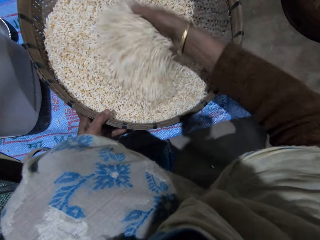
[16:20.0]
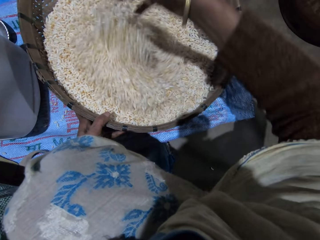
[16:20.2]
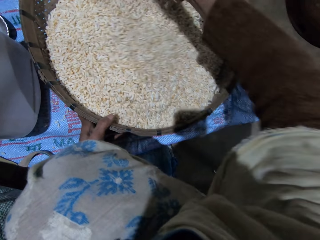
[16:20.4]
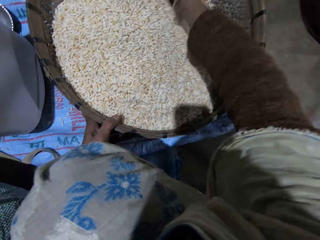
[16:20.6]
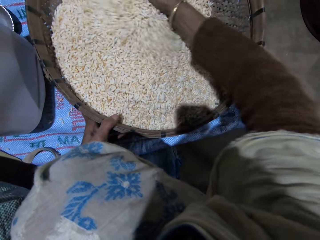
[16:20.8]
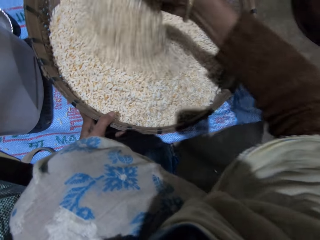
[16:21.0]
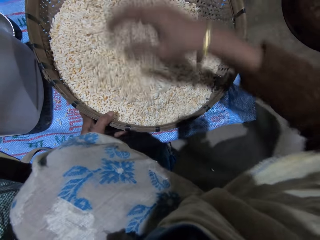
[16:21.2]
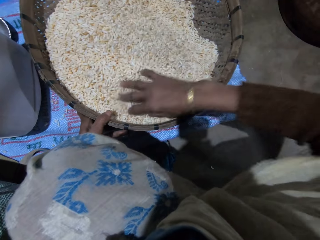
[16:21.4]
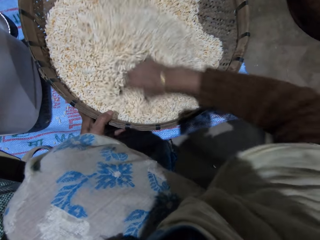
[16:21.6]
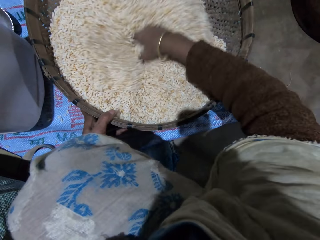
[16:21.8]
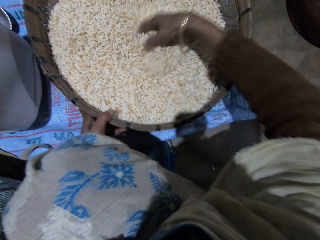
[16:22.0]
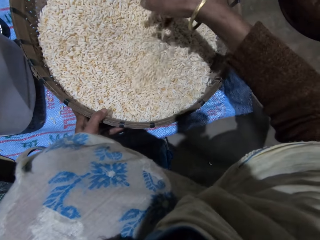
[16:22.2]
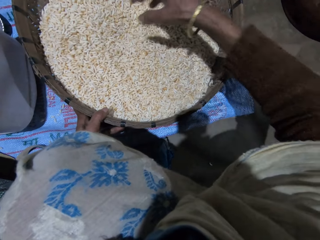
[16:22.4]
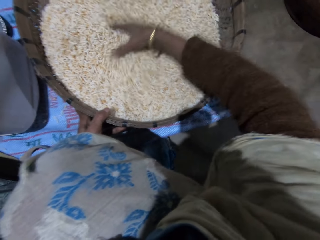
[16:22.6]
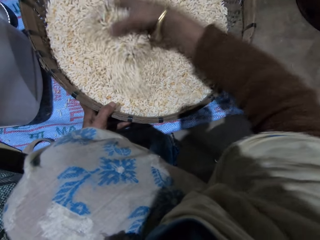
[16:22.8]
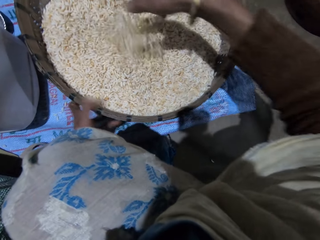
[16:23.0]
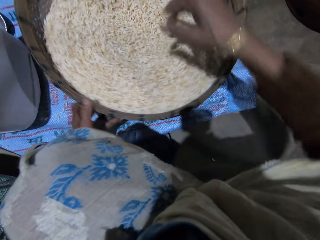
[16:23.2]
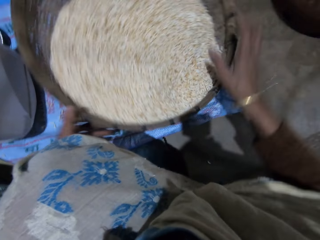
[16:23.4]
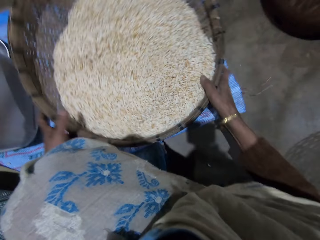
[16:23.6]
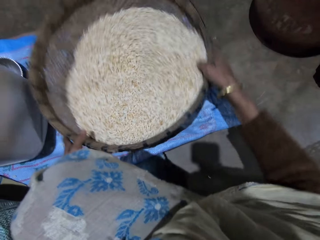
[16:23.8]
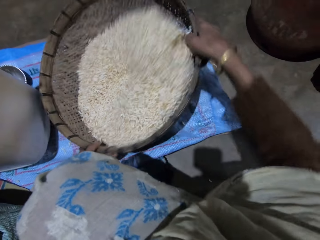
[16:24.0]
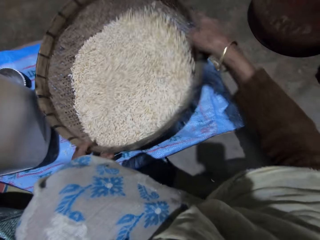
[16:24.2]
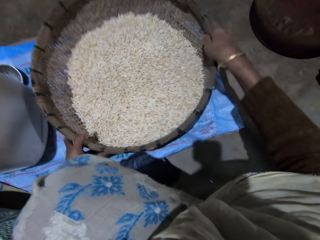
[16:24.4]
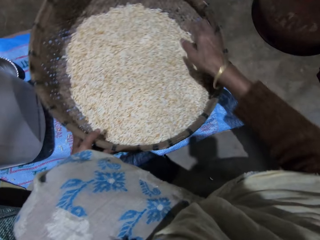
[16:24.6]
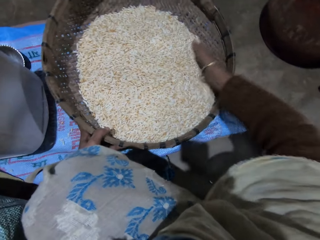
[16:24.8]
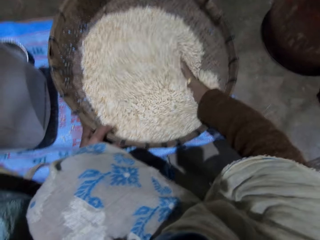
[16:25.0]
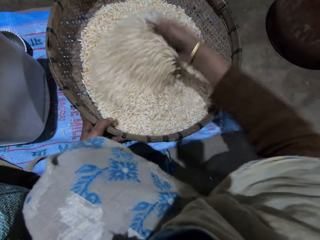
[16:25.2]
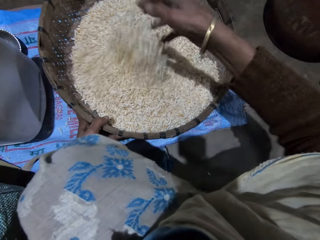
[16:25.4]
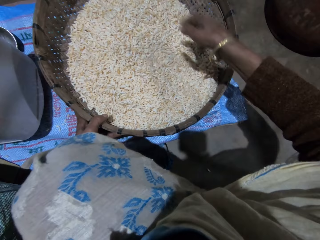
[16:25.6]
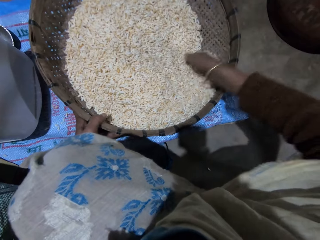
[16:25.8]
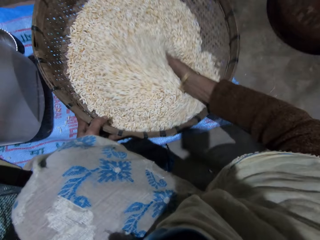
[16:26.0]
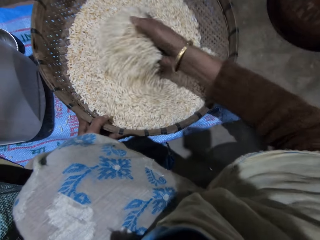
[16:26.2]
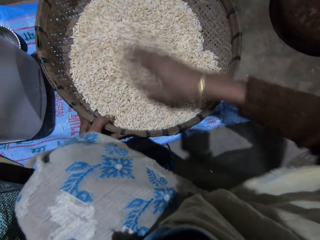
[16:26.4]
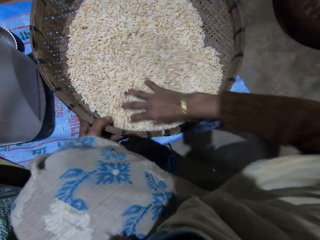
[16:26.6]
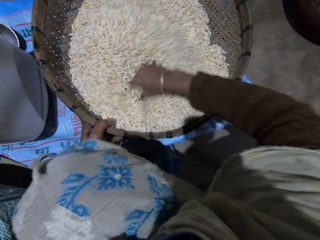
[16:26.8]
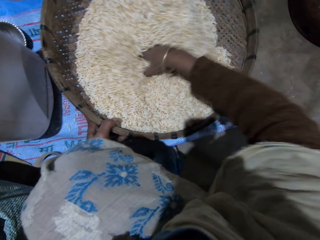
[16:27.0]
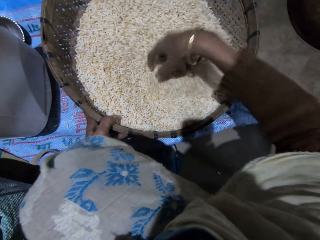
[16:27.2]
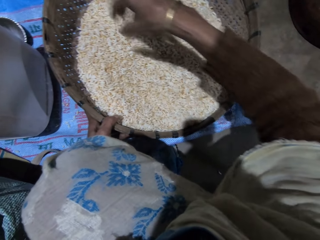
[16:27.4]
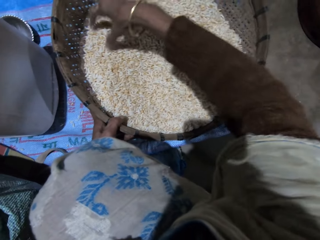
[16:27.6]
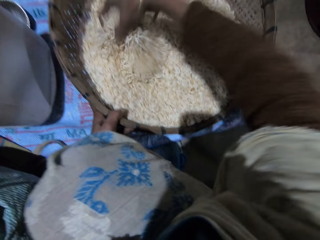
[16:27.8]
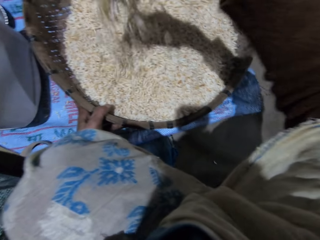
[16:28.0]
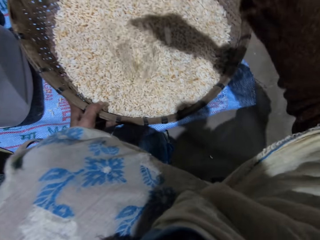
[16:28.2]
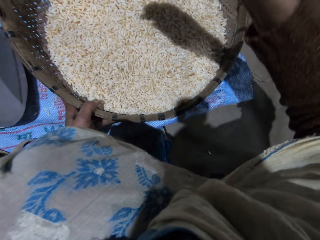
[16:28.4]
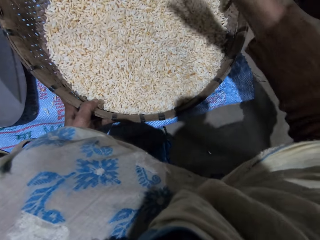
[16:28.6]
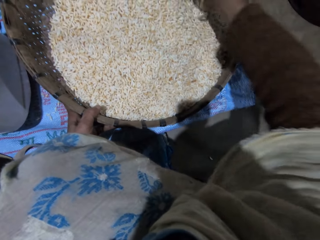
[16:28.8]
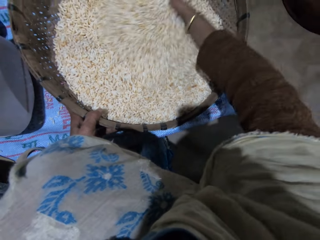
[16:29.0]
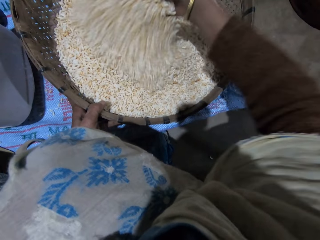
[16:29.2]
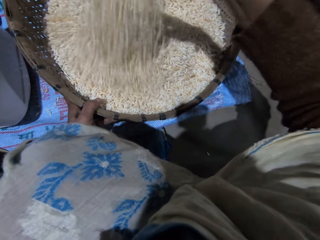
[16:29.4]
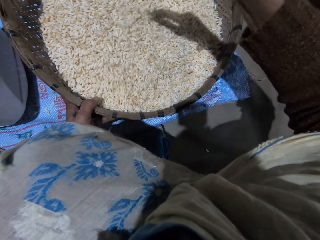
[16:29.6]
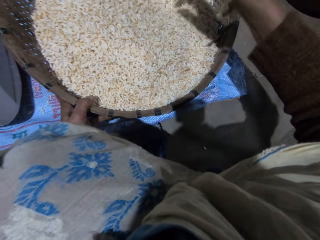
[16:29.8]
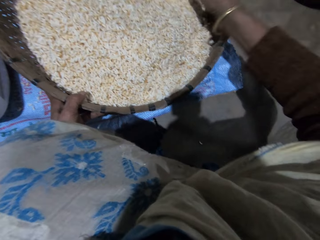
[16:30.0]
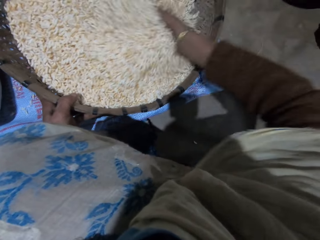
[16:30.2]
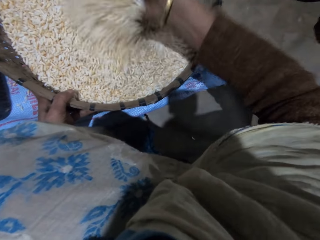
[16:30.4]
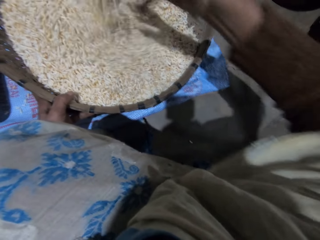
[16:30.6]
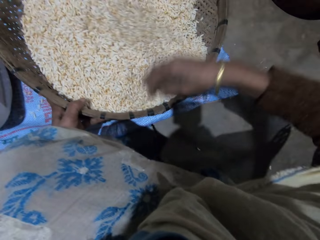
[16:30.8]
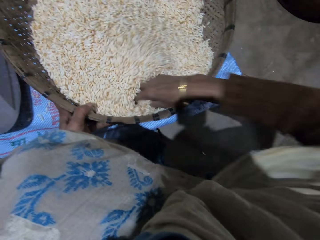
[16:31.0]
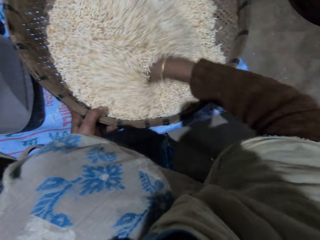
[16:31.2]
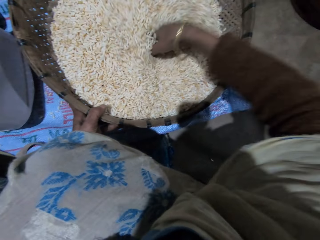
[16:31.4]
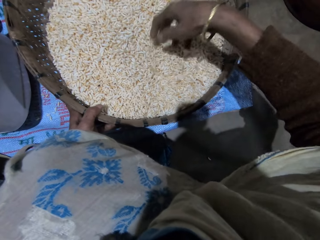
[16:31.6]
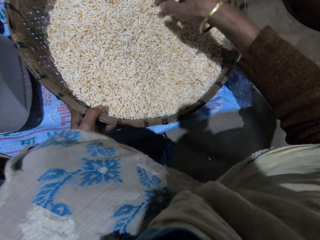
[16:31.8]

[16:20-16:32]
The camera wearer spins the basket. She holds the basket with both hands. She shakes the basket with her right hand. She sorts the grains with her right hand. She turns the grains in the basket with her right hand.

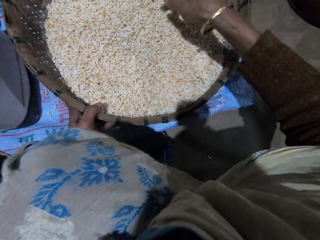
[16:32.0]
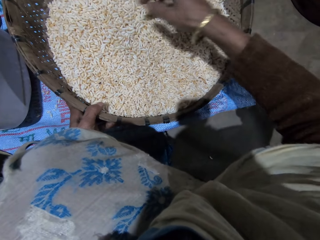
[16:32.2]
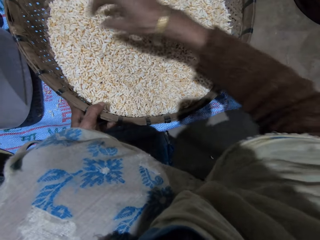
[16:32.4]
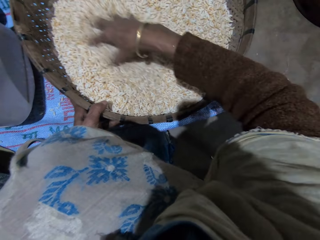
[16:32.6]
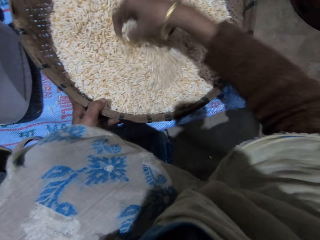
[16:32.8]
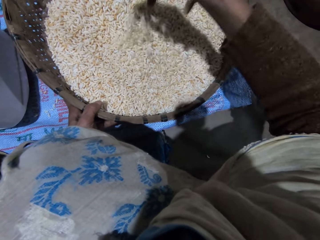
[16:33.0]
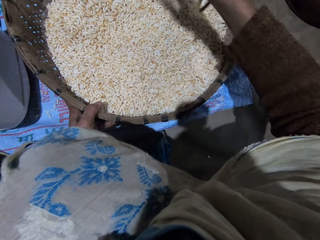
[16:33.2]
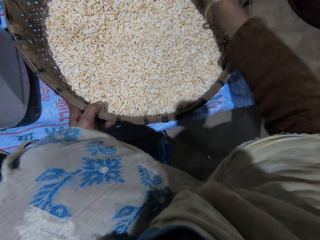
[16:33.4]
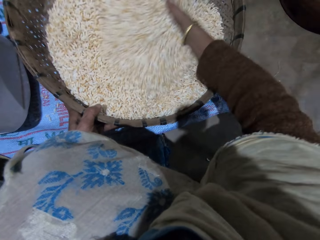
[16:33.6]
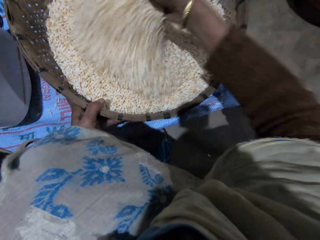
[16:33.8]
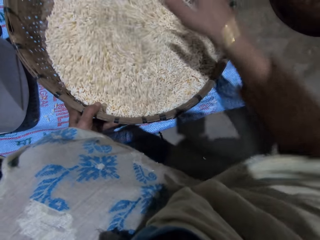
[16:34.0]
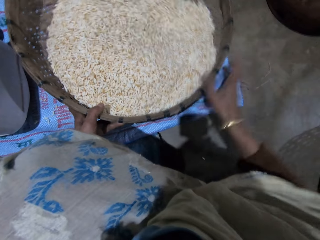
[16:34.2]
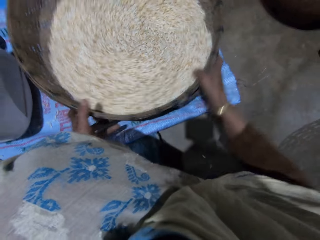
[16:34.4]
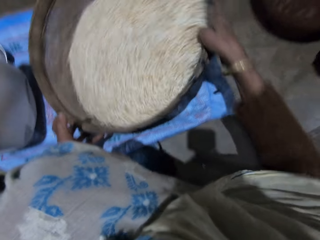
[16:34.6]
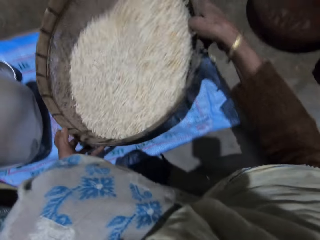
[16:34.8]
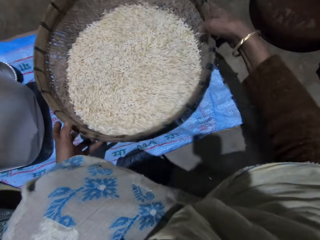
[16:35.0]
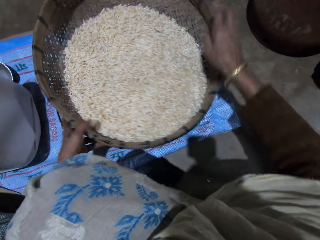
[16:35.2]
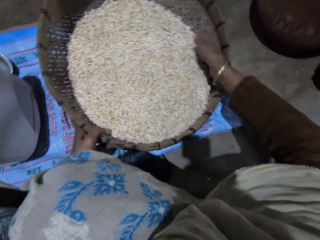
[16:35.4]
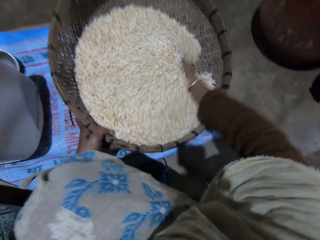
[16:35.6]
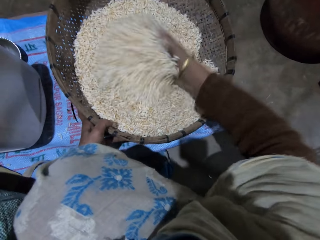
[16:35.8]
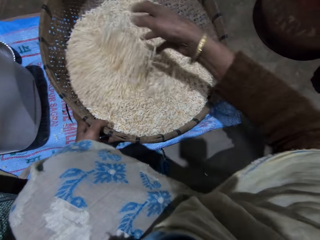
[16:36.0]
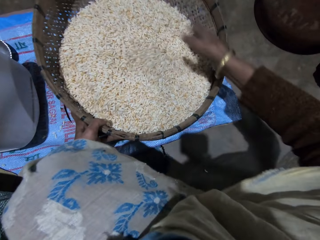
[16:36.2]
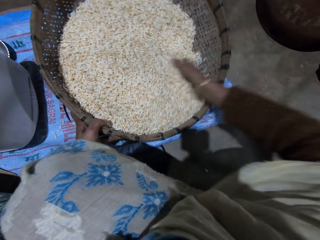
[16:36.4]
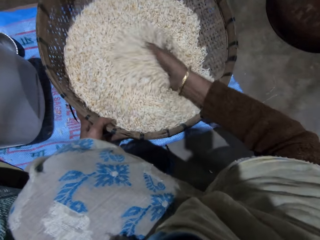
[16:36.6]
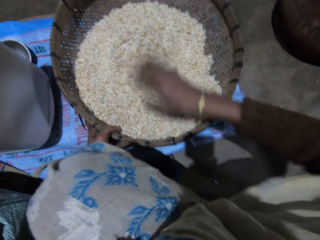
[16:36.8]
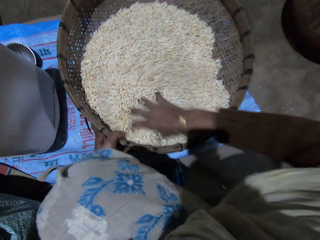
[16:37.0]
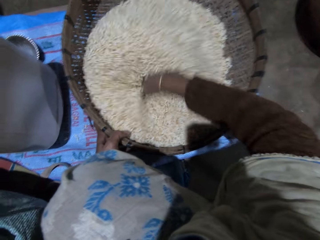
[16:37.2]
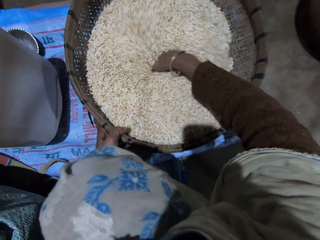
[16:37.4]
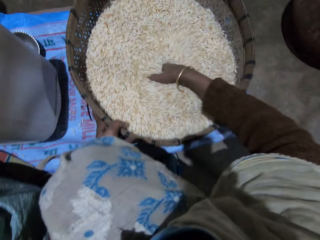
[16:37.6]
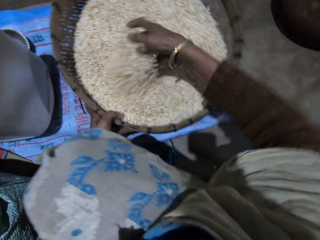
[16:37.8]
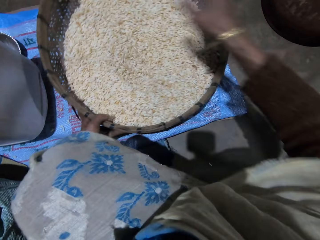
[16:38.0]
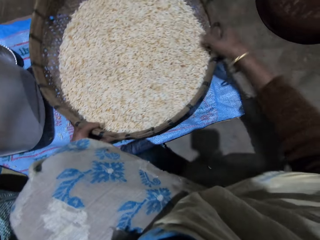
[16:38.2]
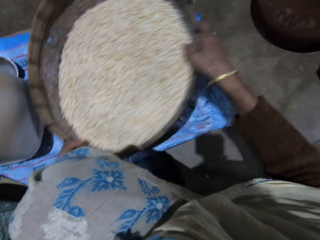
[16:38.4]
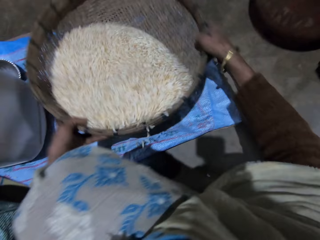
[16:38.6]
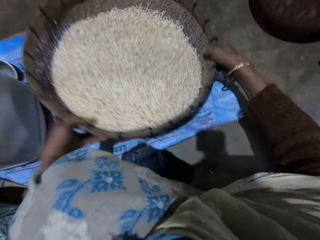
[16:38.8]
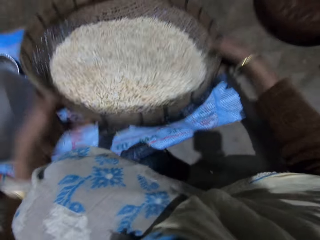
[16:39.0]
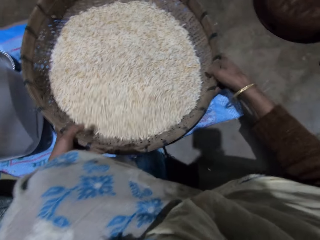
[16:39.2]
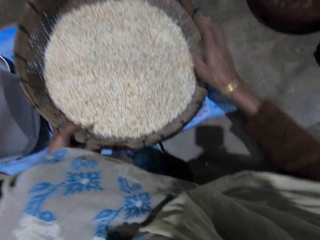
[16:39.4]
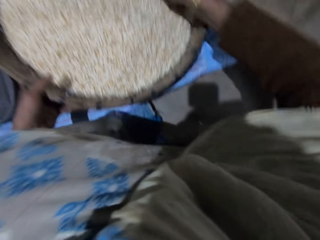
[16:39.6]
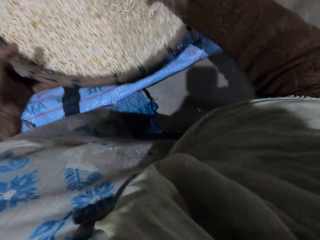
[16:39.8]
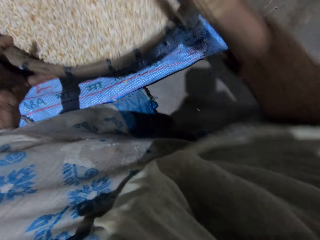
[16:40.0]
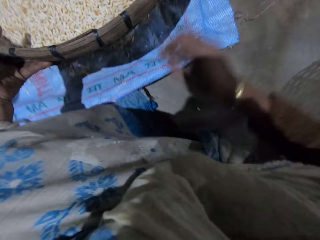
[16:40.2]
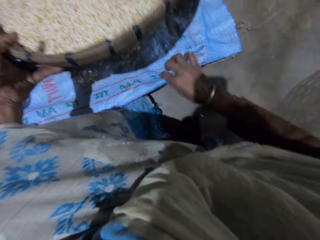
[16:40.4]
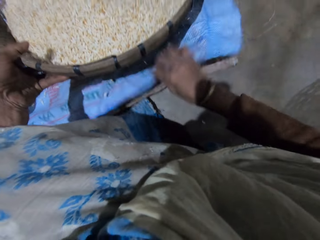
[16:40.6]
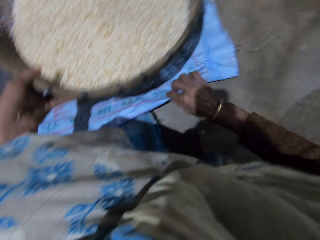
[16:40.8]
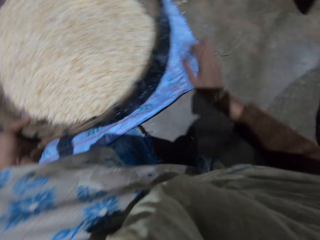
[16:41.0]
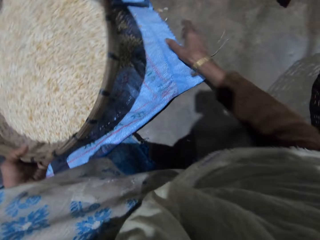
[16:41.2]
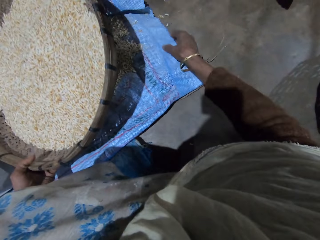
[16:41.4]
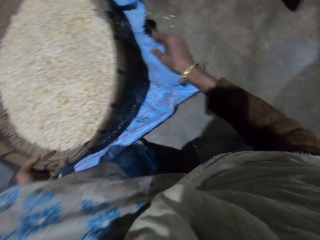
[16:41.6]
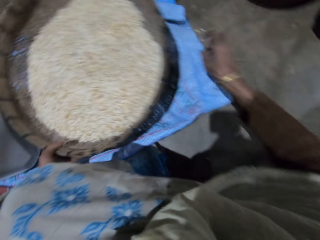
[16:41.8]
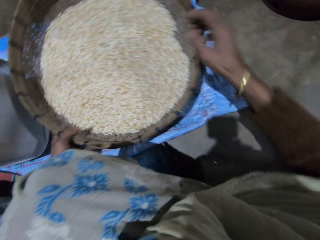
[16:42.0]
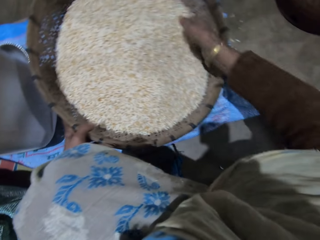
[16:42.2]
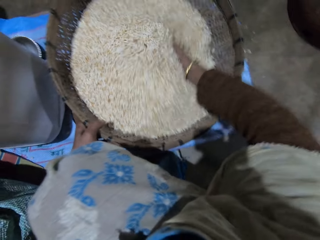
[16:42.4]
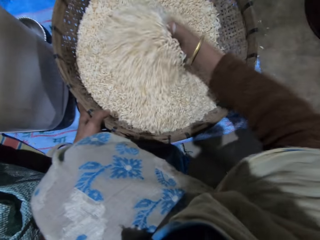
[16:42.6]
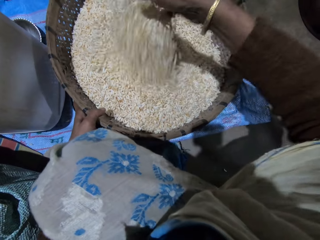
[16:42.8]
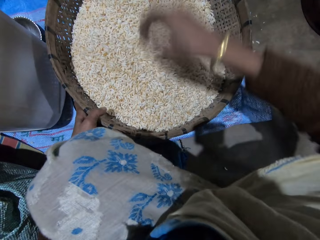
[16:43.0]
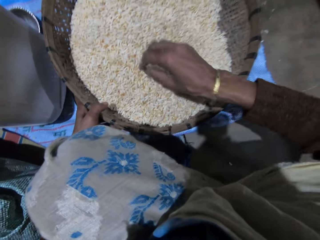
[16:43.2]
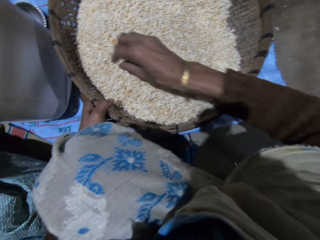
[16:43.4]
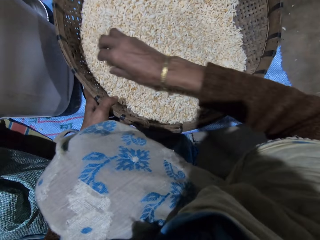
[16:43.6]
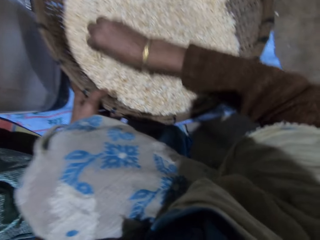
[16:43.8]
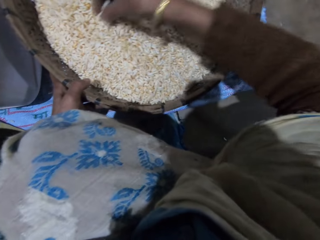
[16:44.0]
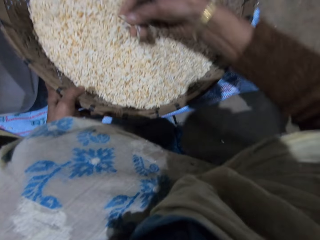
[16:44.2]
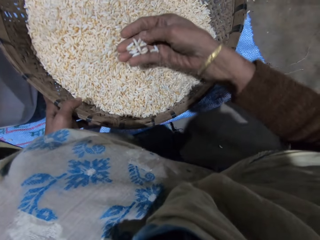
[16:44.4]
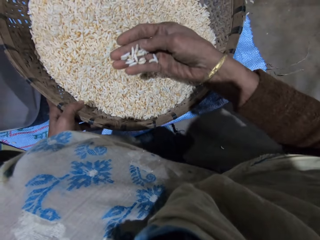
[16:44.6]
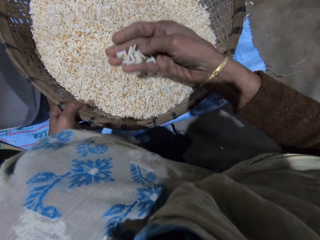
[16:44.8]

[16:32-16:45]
The camera wearer holds the basket with both hands. She shakes the grains in the basket. She sorts the grains with her right hand. She holds the basket with both hands. She shakes the basket with her right hand. She sorts the grains with her right hand. She adjusts the sack on the ground. She sorts the grains with her right hand.
